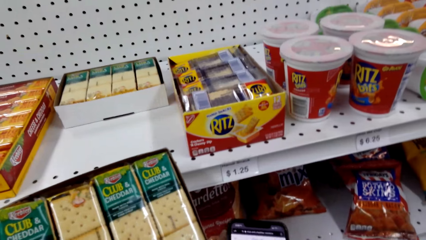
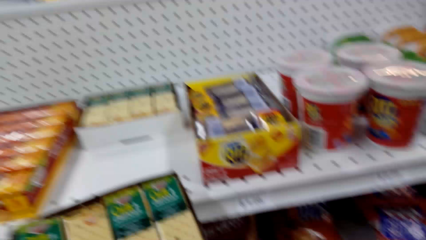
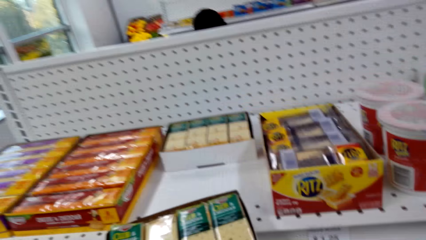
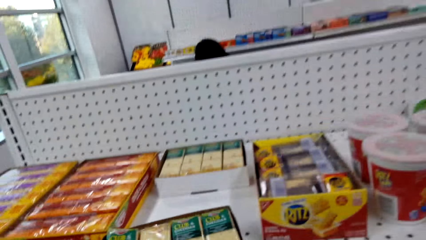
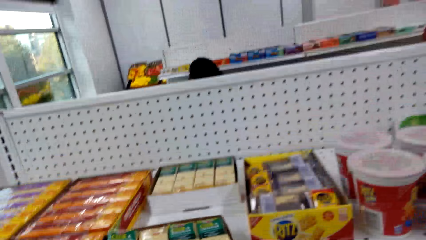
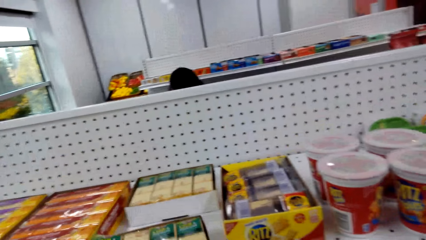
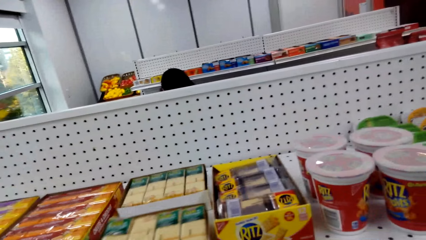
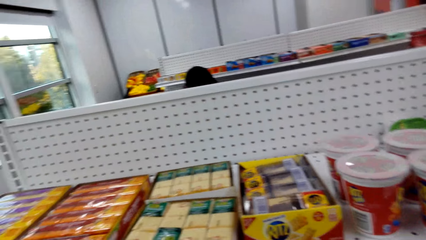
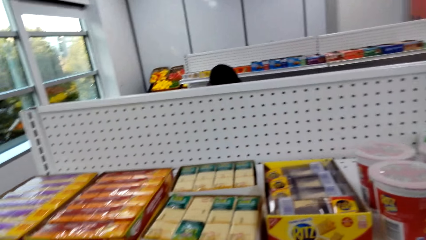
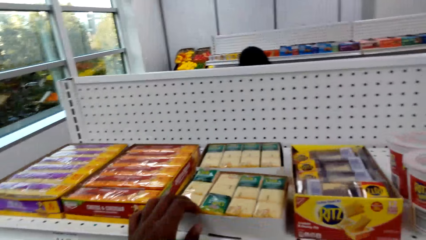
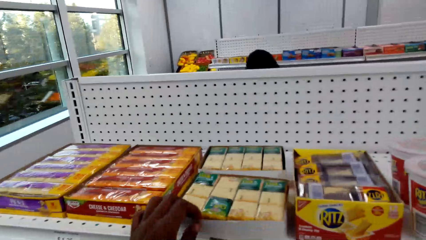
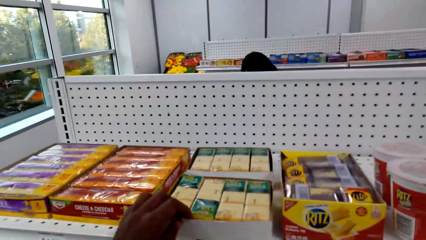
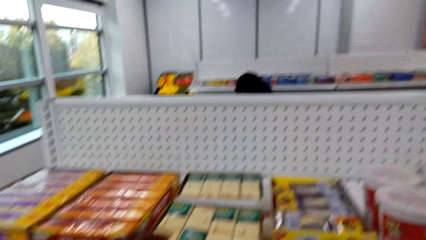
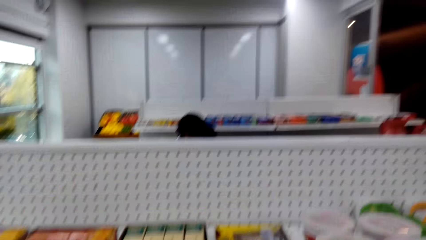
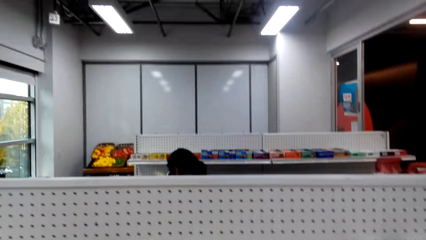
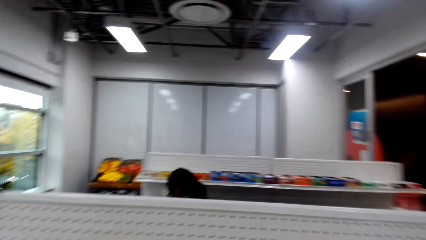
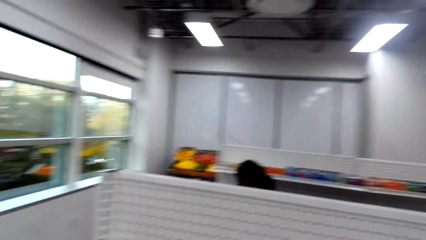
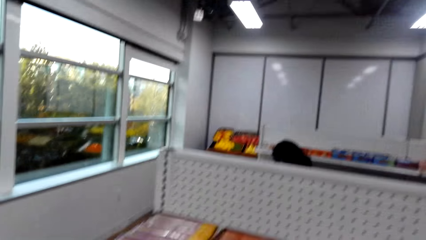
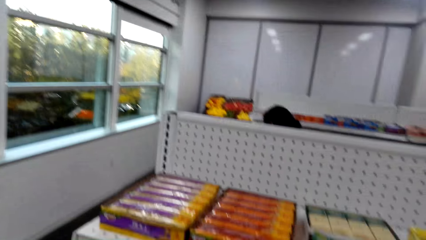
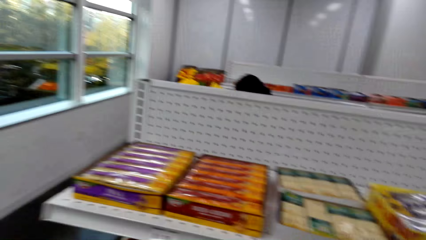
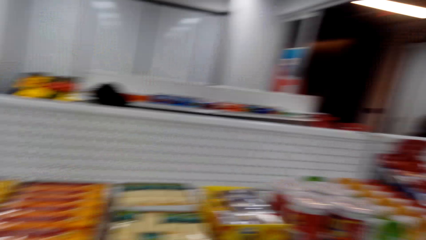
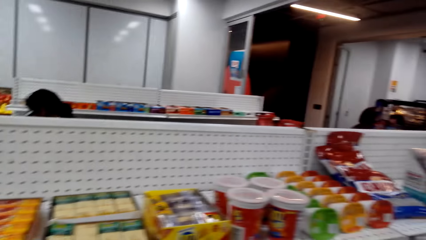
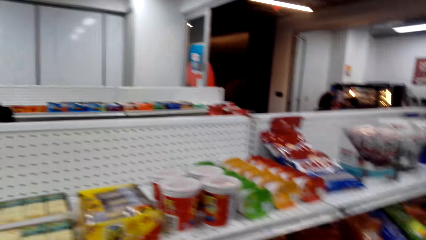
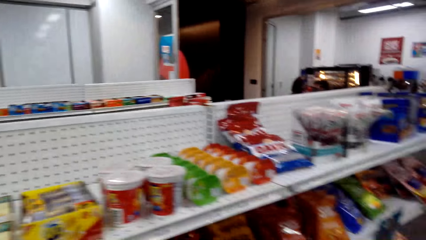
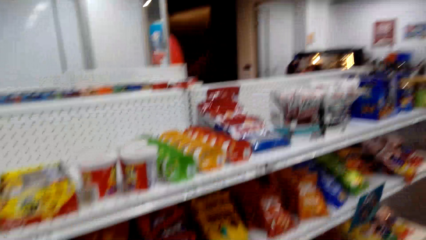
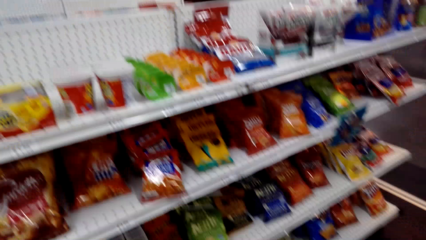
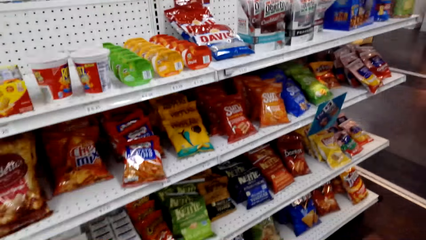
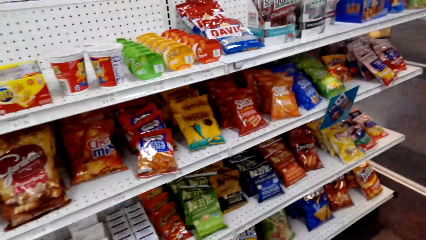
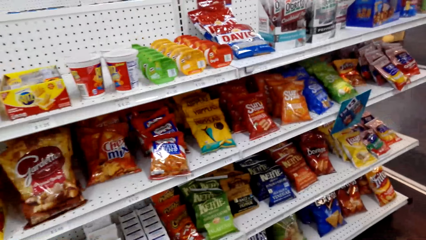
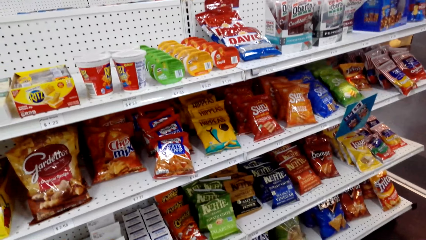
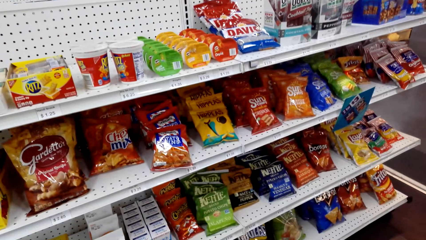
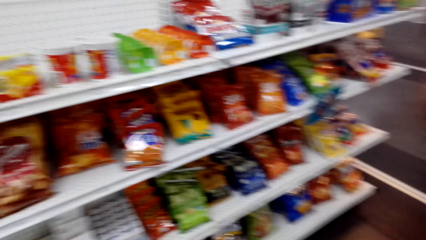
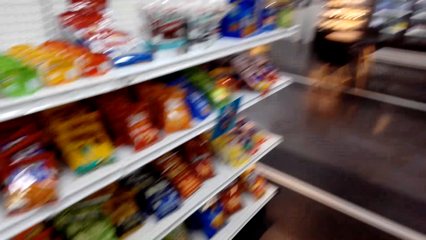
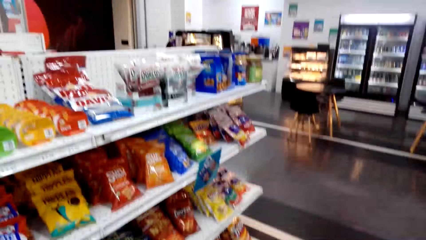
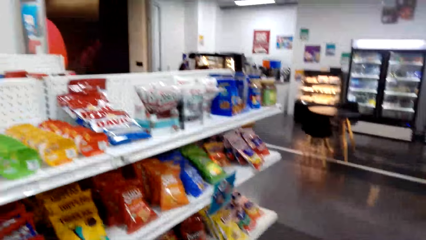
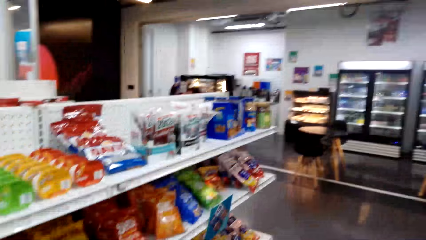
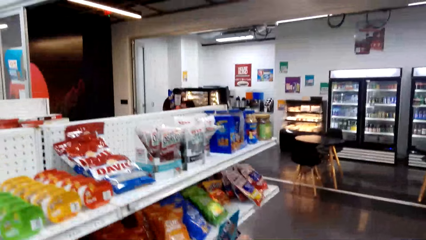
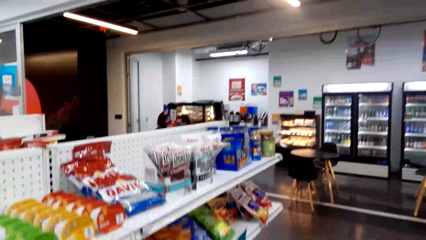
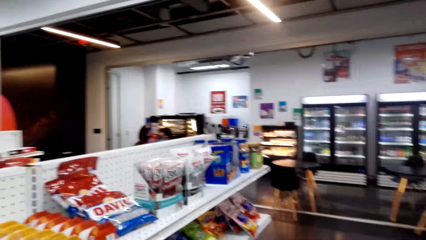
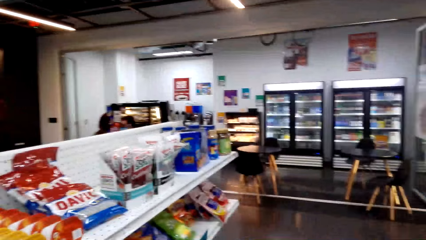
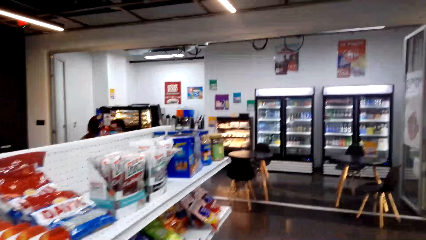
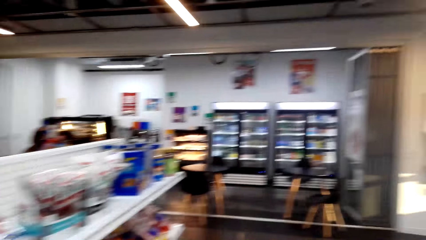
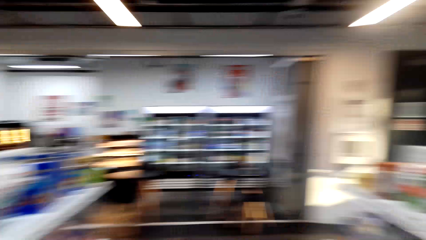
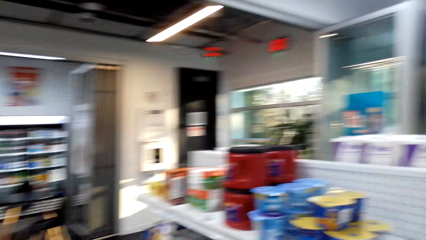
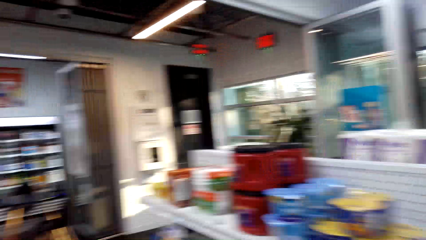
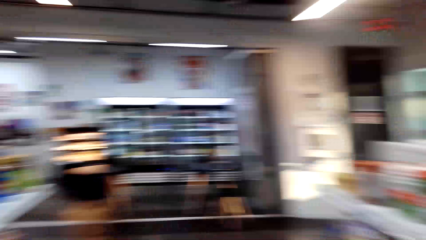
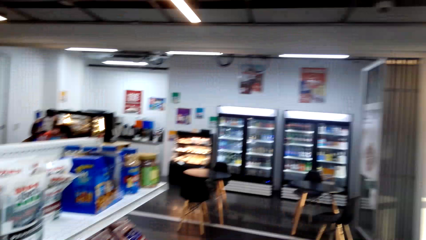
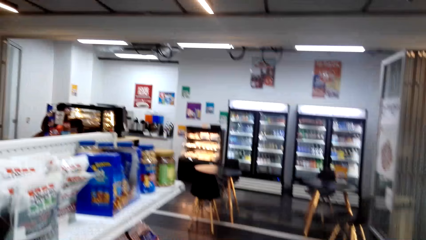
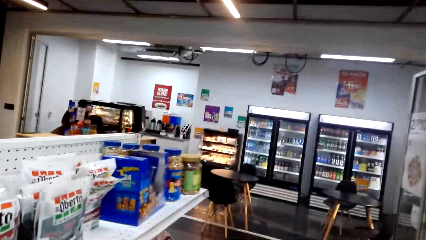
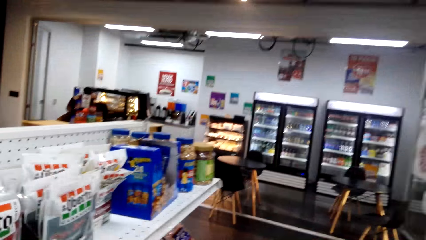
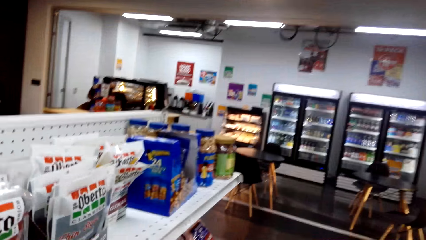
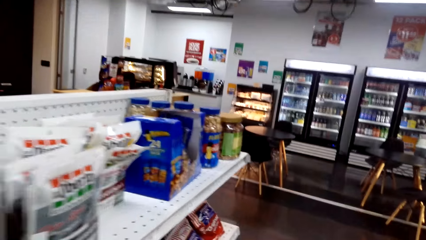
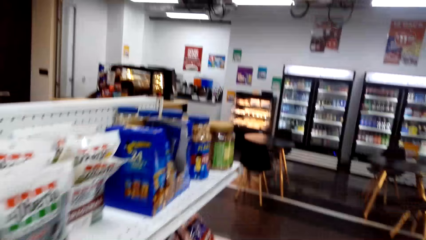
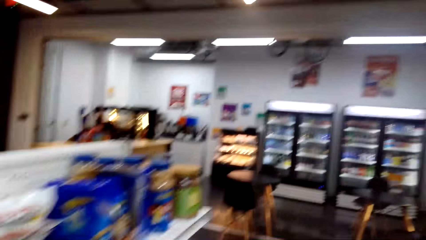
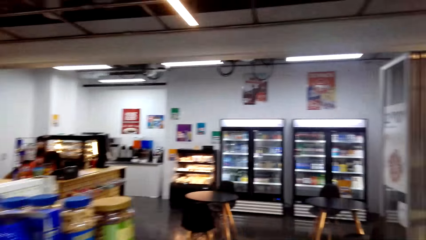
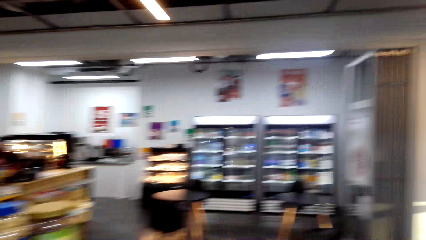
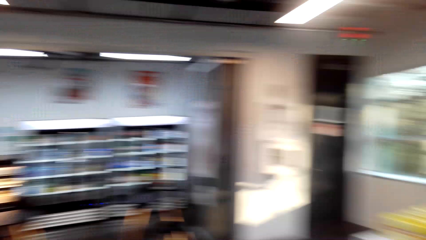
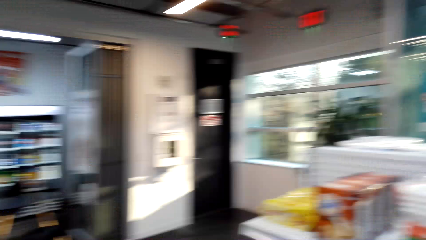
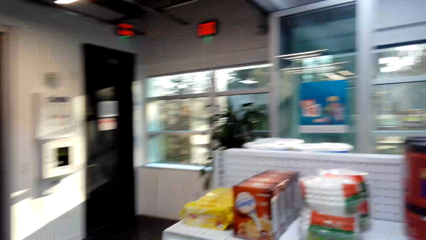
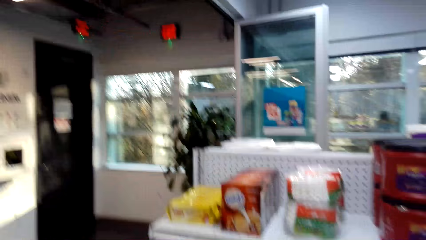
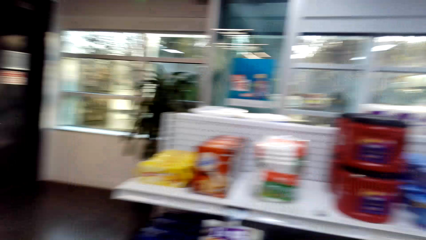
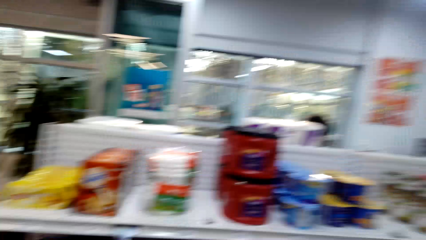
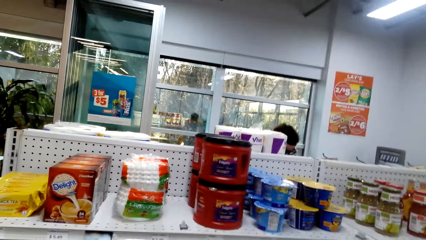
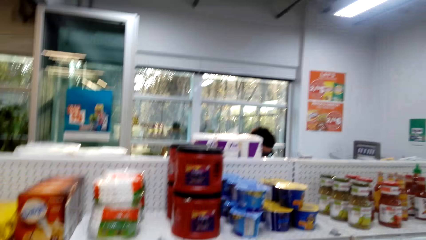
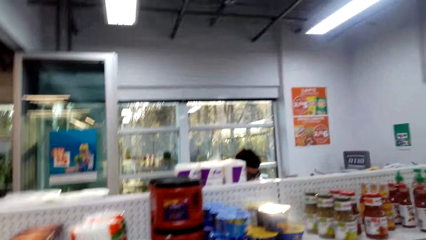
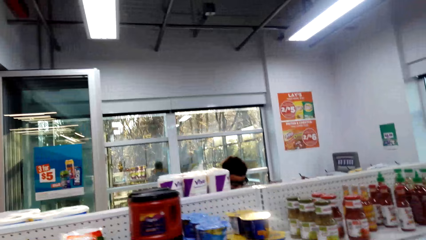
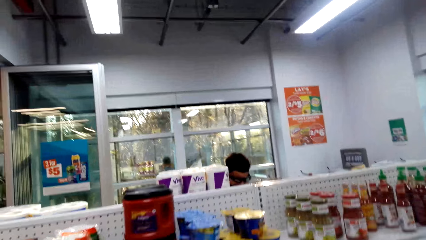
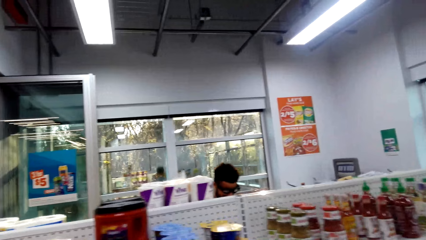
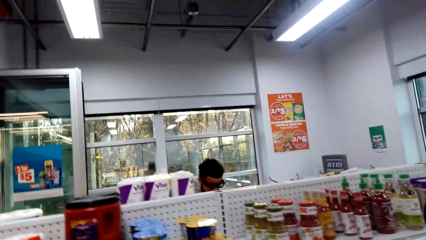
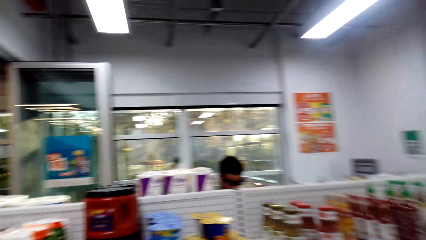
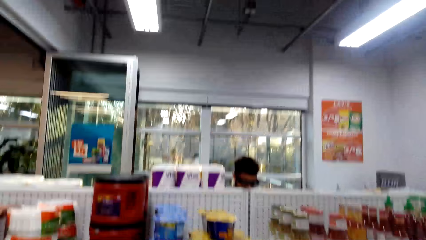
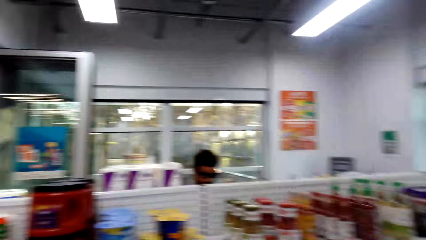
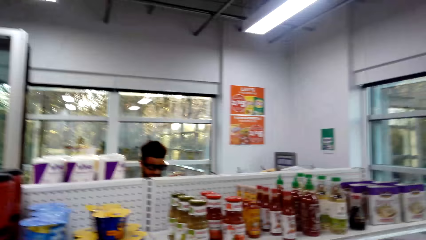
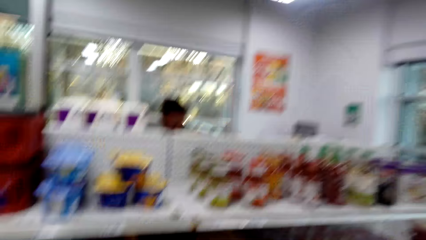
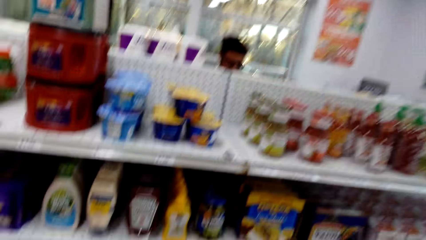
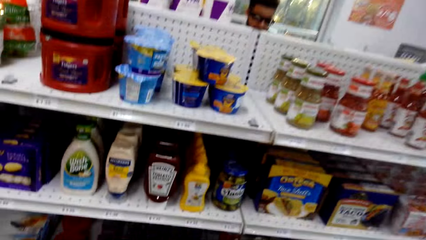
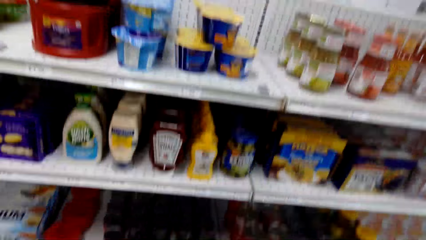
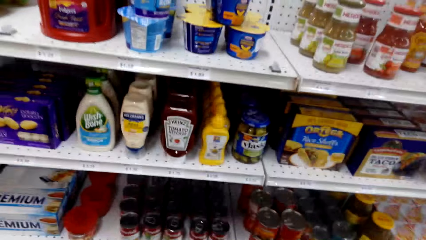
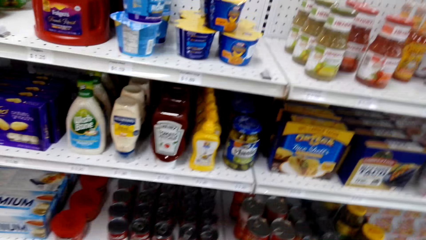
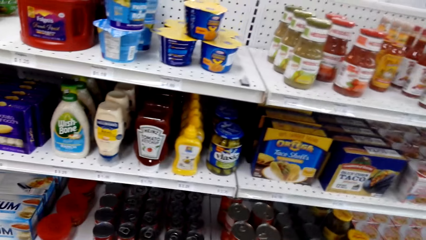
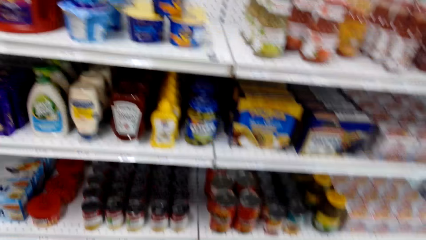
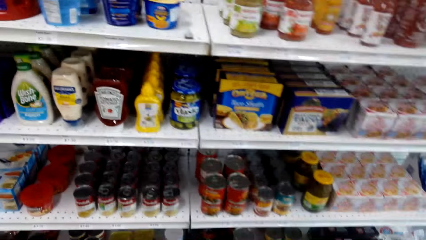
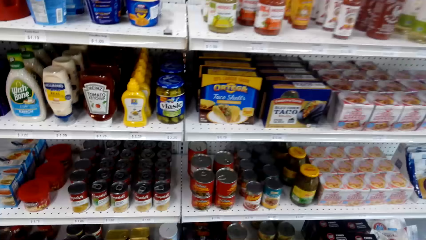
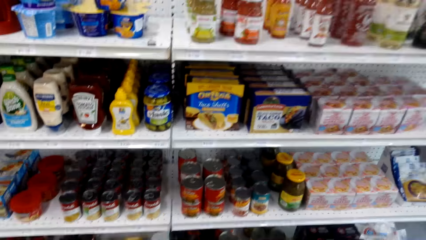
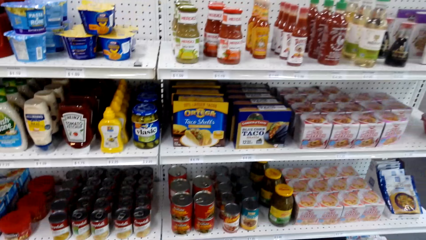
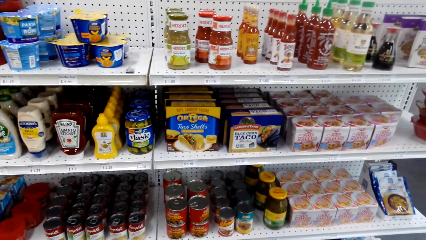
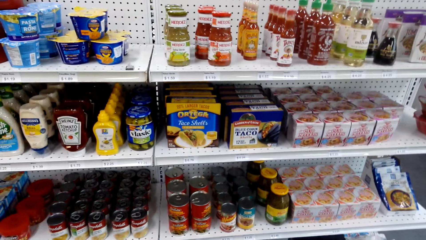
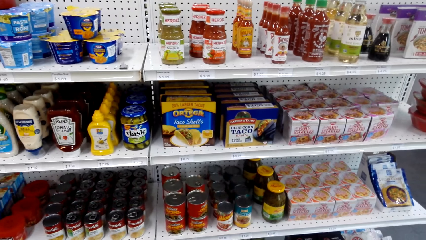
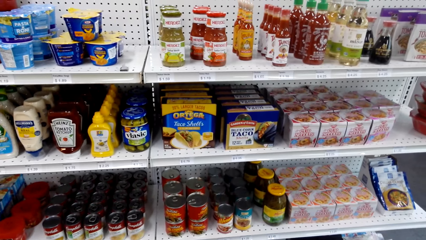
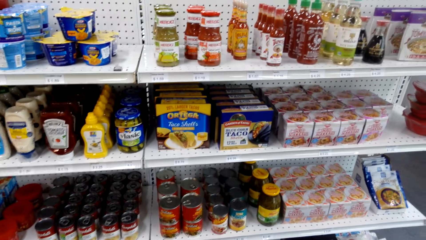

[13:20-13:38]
The camera wearer scrolls the phone. They look at something. They put something on the shelf. They look around. They look around again. They turn around. They look around. They look at the items on the shelf.
